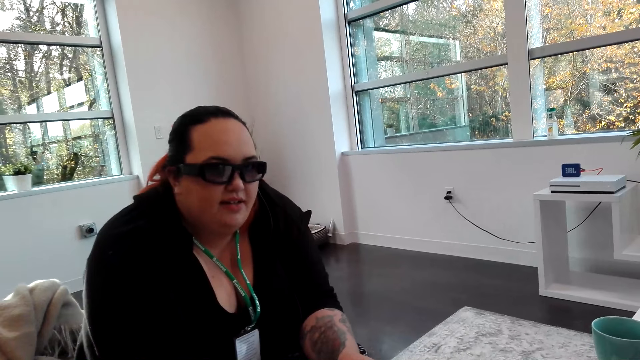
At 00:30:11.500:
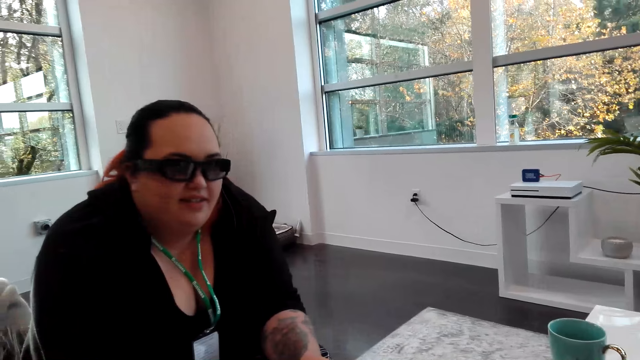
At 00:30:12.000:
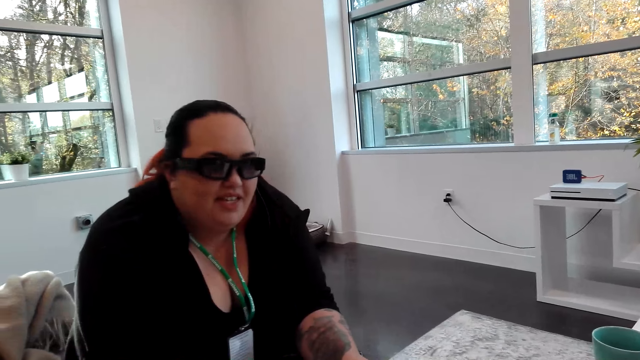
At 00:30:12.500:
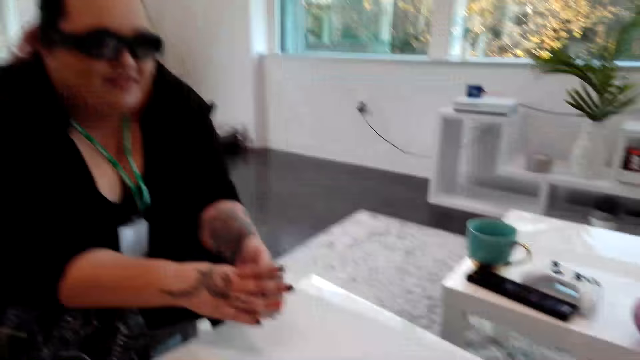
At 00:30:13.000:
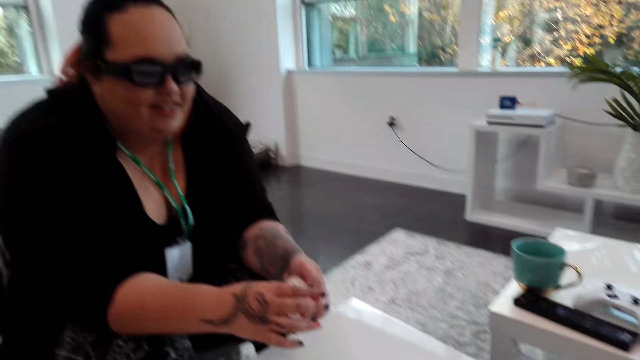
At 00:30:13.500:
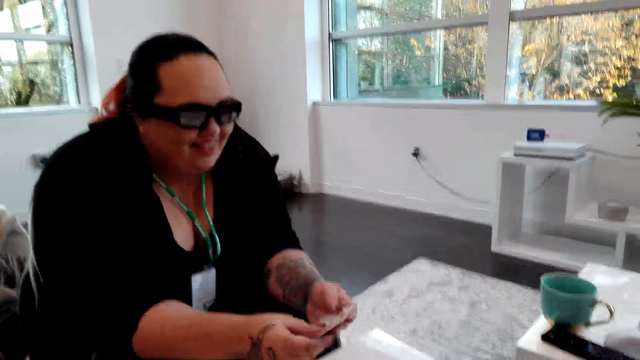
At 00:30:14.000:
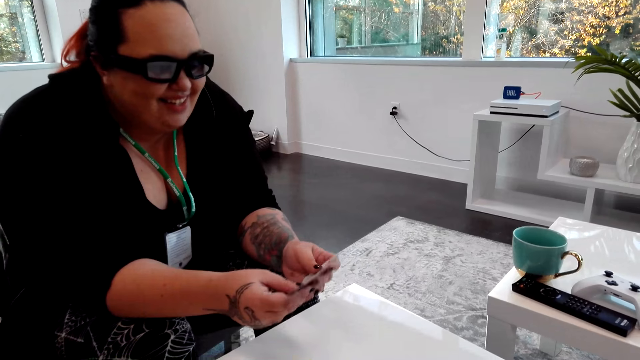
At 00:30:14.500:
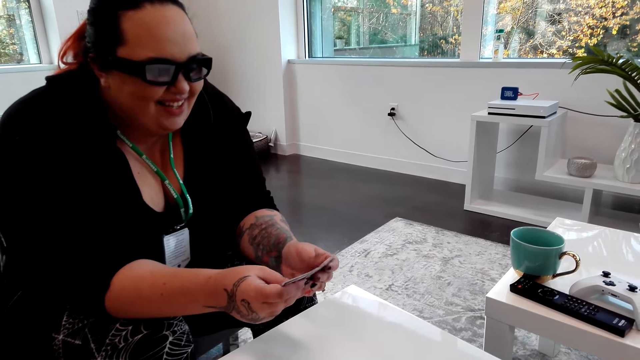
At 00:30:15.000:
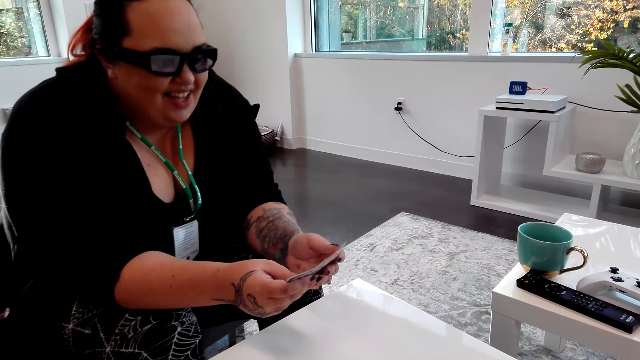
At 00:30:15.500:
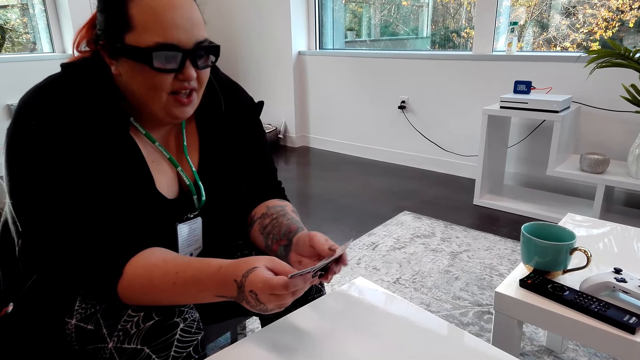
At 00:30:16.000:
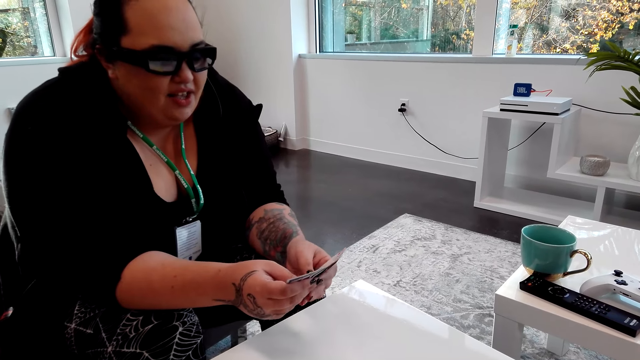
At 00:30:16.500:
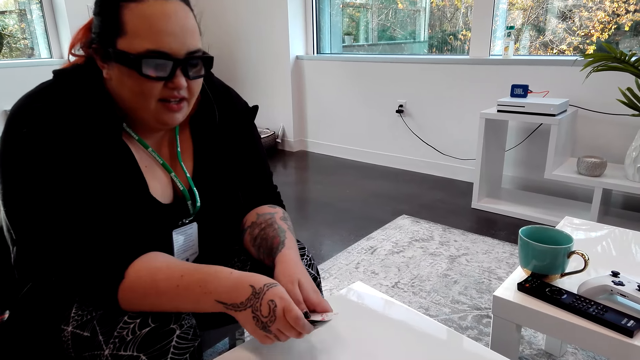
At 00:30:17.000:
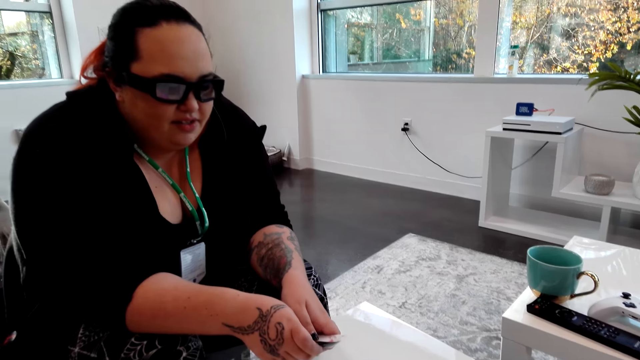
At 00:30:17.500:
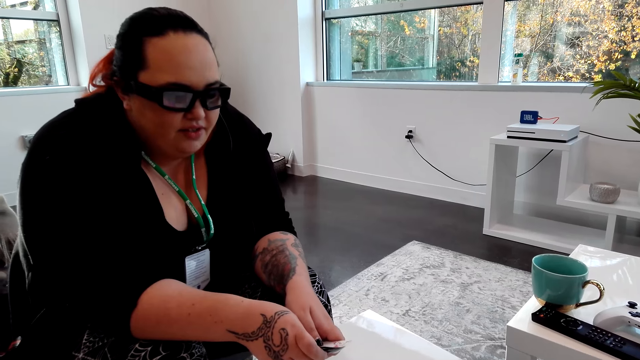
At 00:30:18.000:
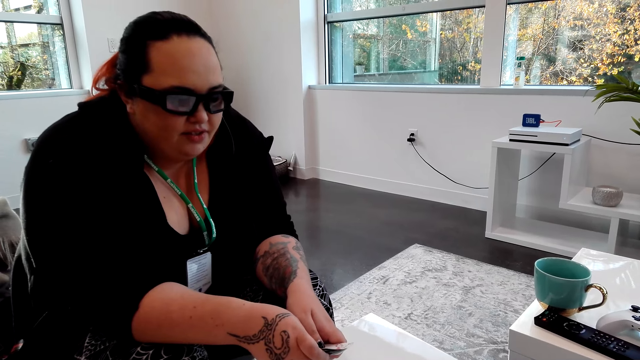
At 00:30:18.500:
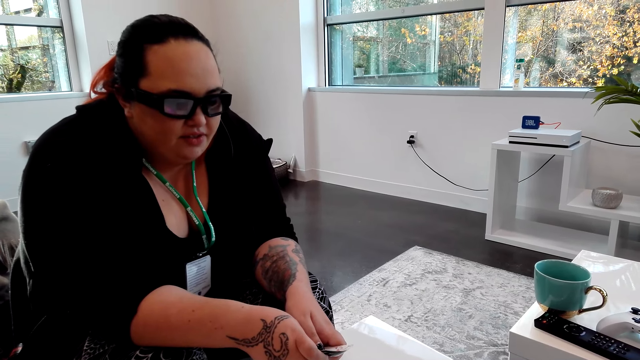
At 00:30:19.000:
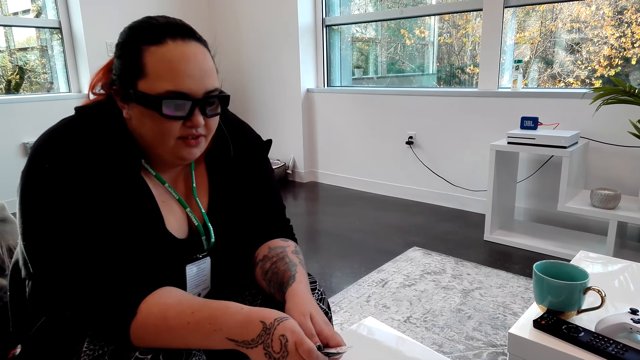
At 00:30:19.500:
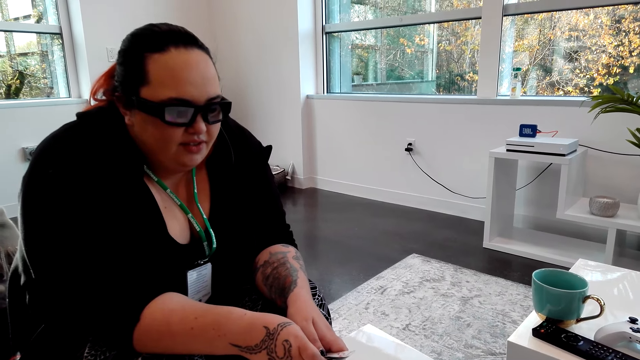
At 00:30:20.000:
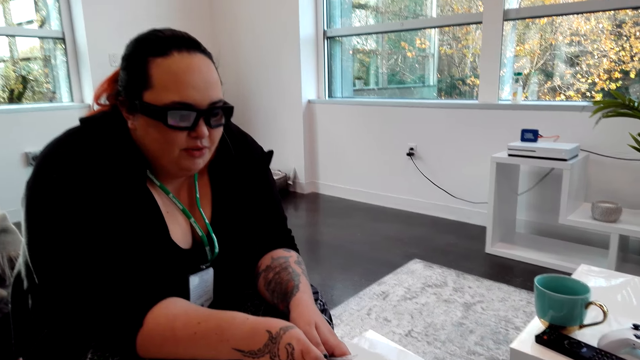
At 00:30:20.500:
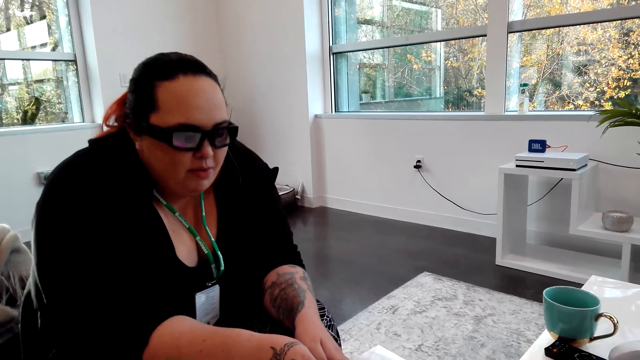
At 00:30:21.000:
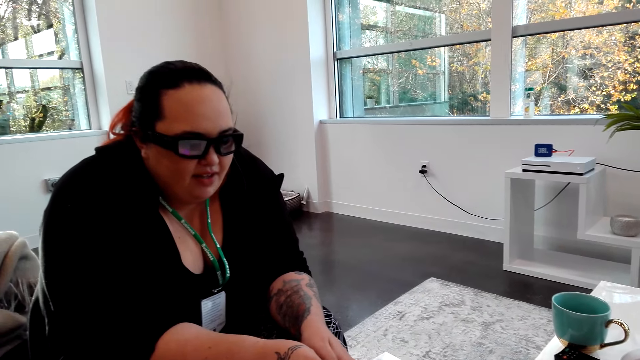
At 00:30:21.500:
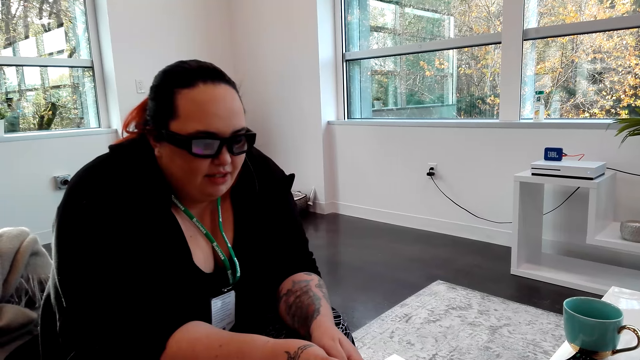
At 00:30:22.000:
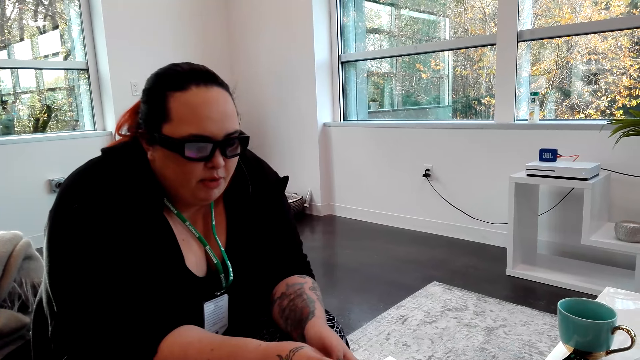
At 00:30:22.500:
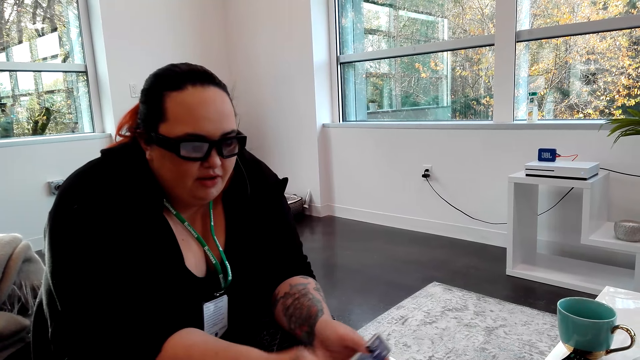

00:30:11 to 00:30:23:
The camera wearer dialogs with a woman.

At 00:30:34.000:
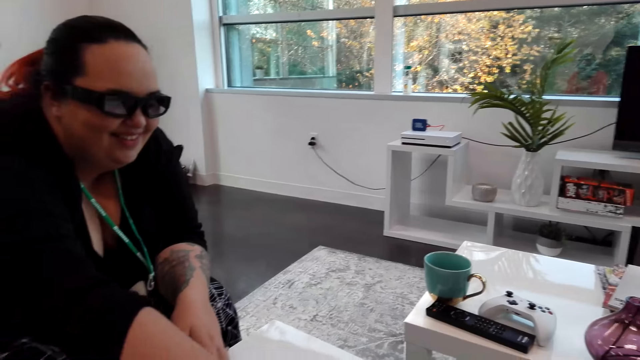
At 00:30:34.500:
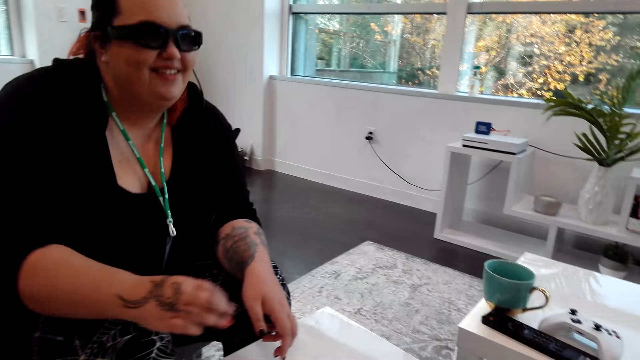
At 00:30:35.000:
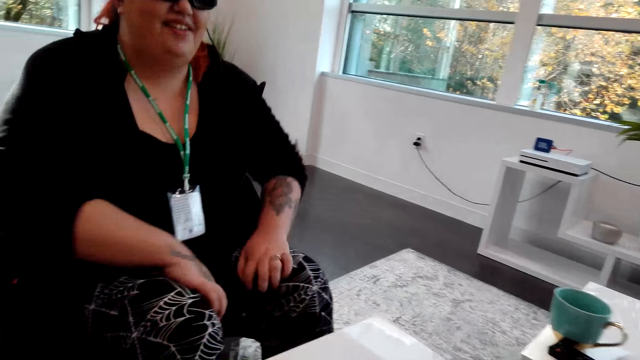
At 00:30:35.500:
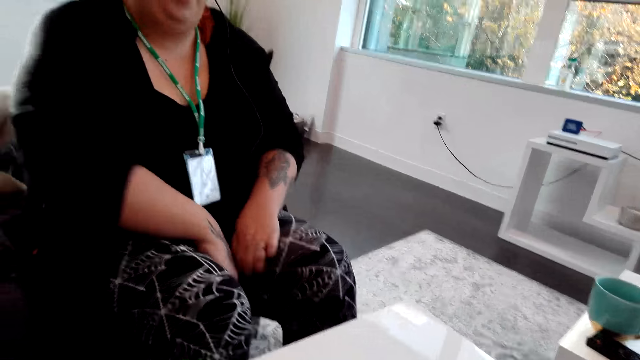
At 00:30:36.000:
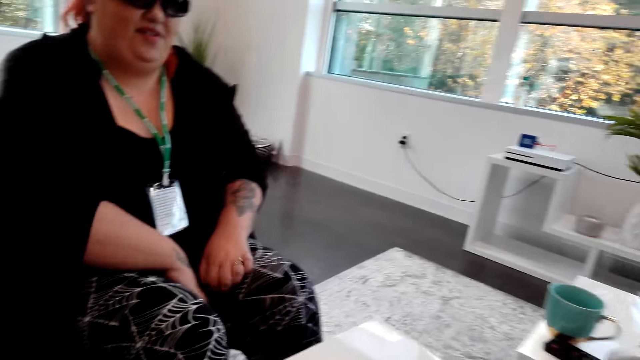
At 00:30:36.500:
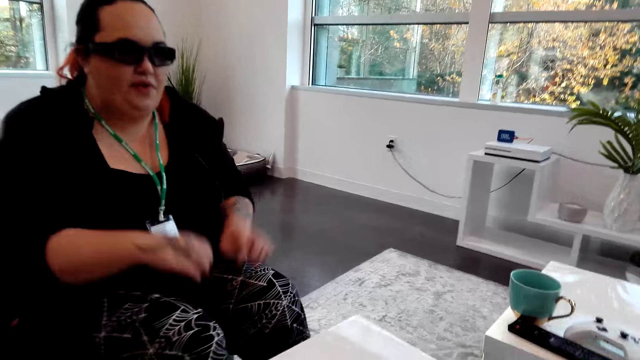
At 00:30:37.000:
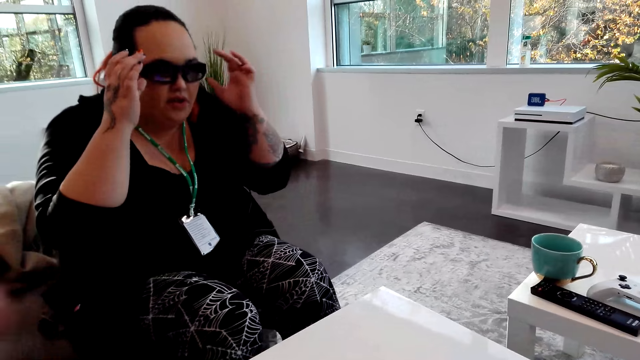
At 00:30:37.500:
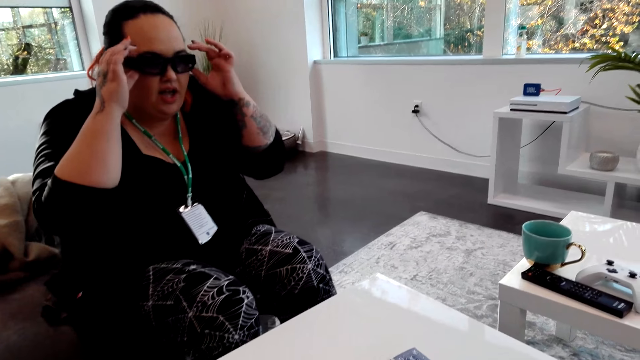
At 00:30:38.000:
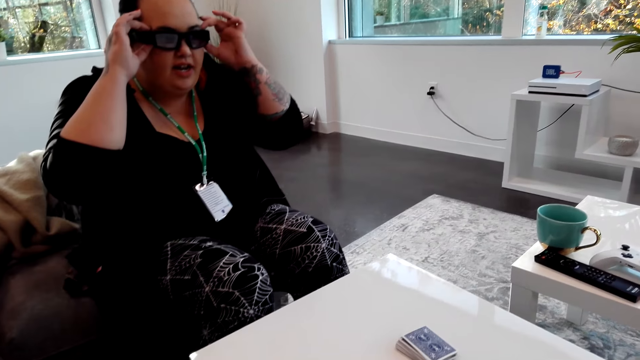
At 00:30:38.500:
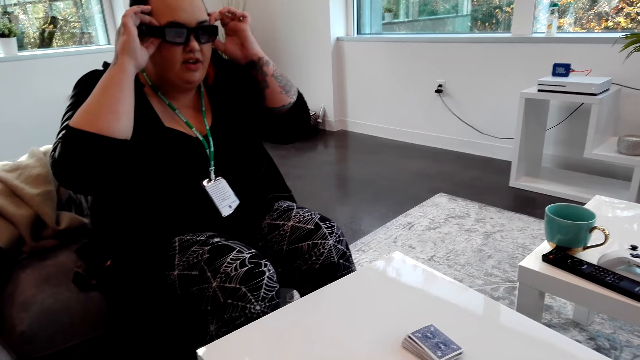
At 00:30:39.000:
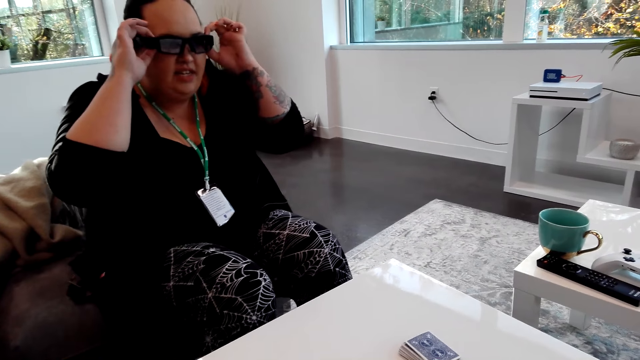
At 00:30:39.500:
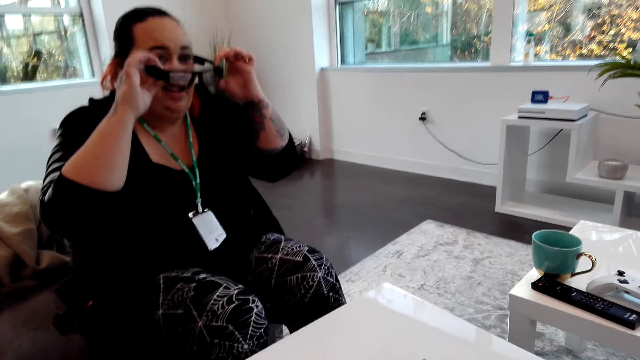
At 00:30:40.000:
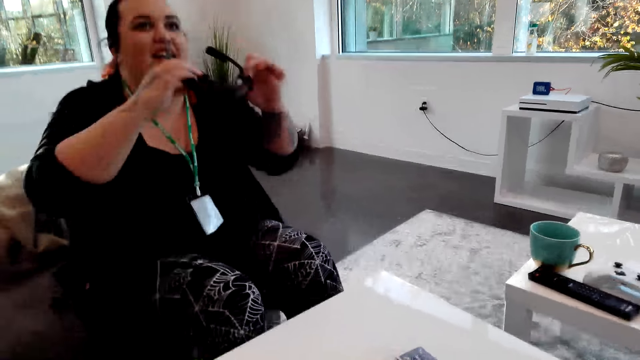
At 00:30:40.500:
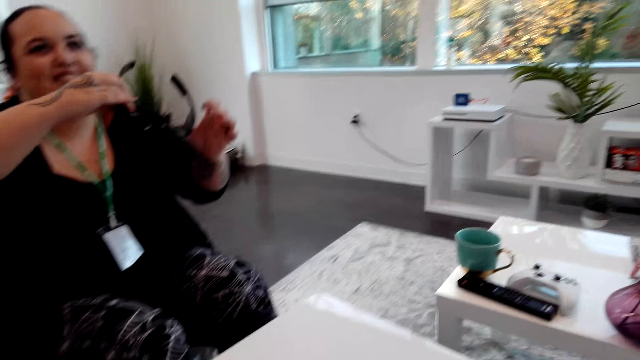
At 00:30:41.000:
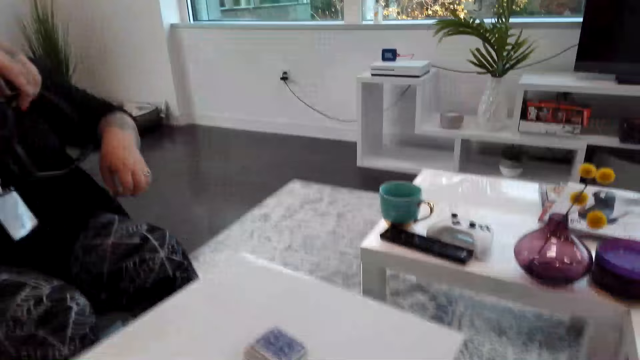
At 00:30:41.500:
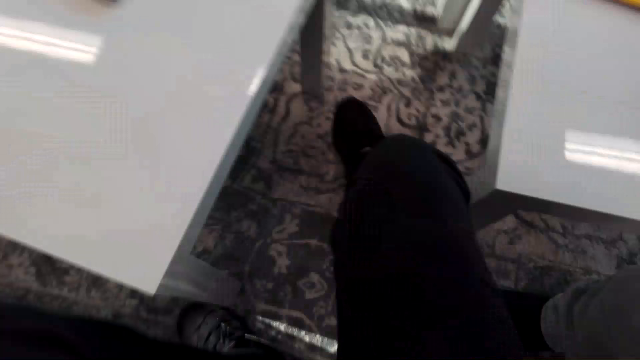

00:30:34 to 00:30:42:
A woman places the cards on the table. The camera wearer dialogs with the woman. The woman removes the camera. The camera wearer gives the camera to the woman.
